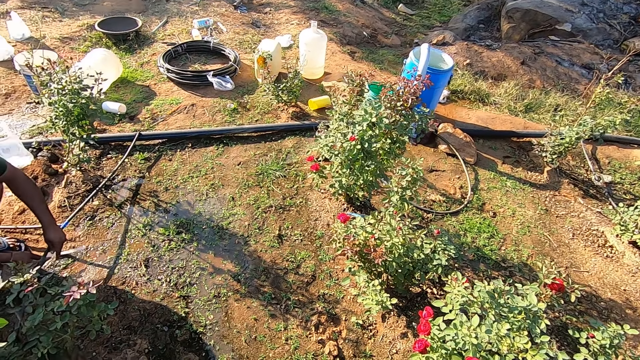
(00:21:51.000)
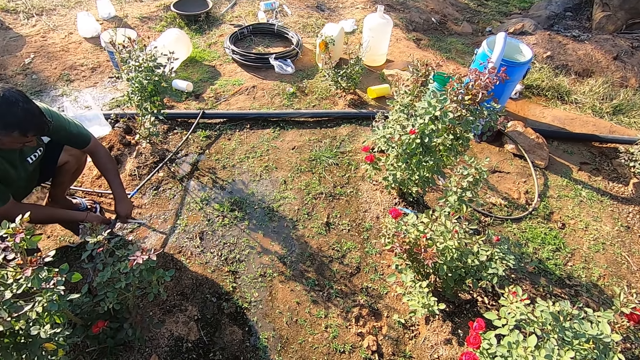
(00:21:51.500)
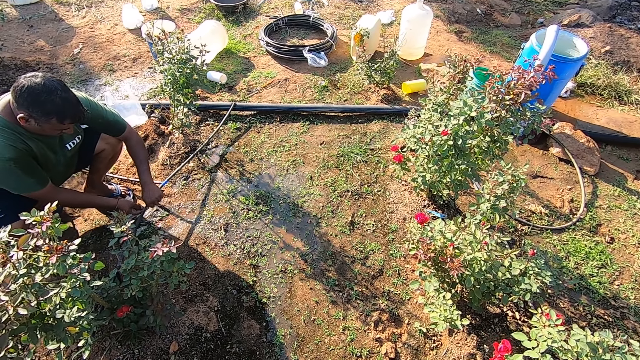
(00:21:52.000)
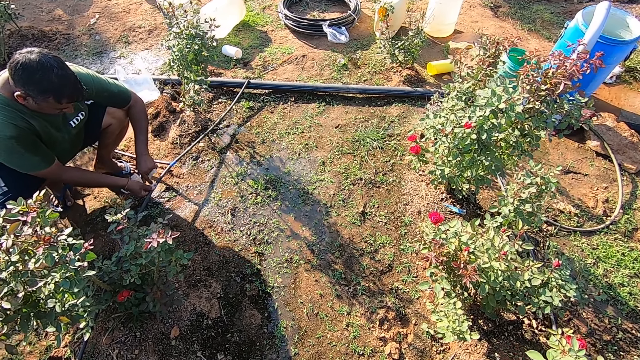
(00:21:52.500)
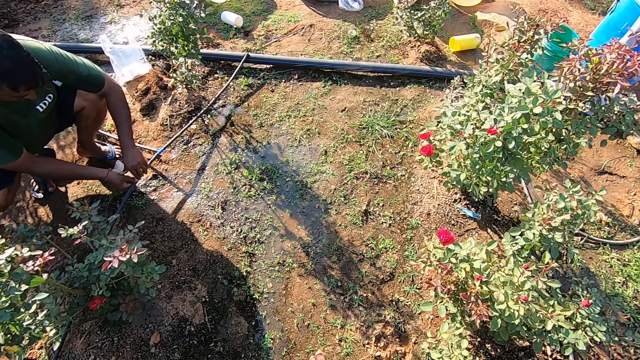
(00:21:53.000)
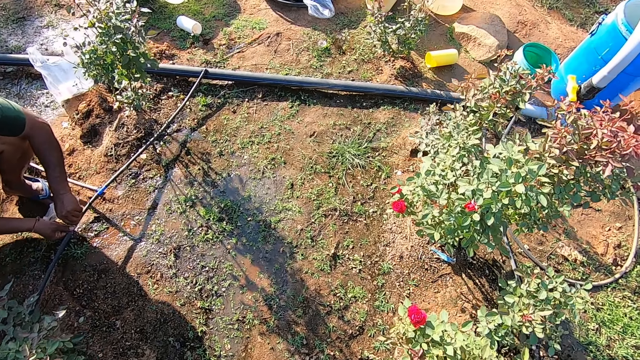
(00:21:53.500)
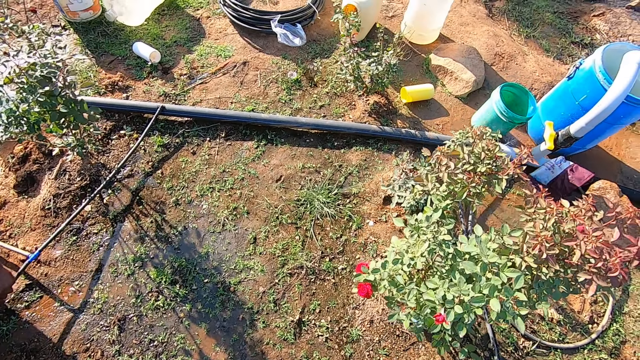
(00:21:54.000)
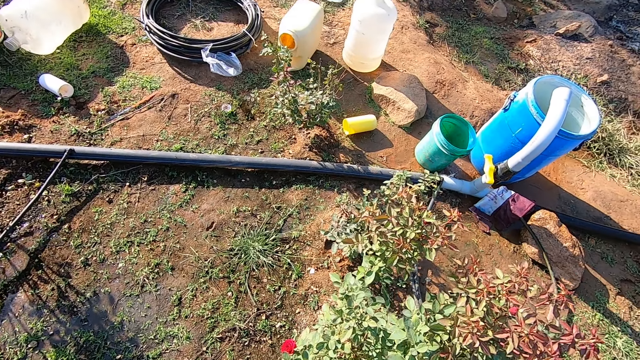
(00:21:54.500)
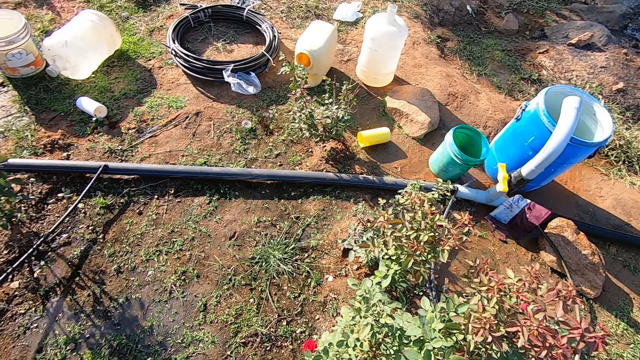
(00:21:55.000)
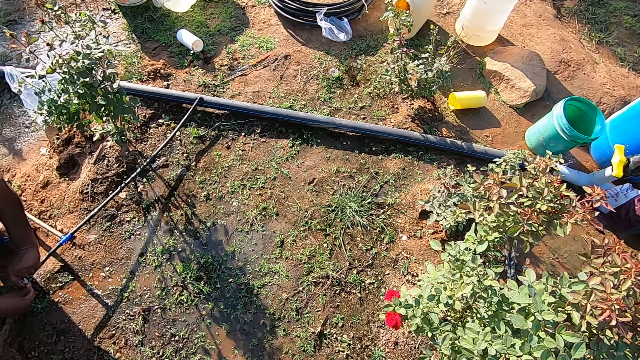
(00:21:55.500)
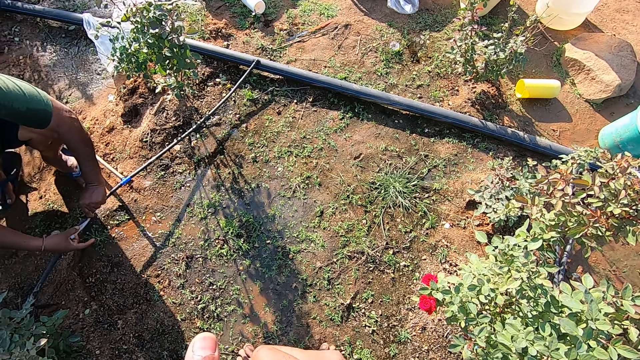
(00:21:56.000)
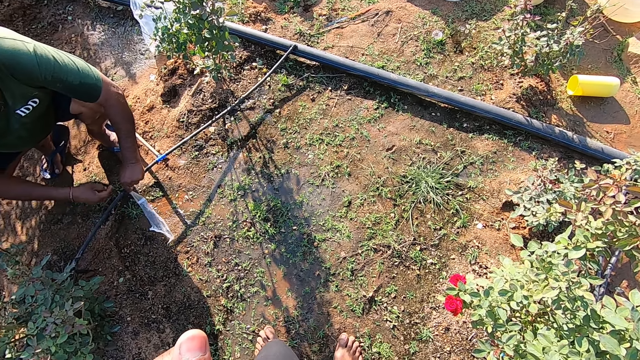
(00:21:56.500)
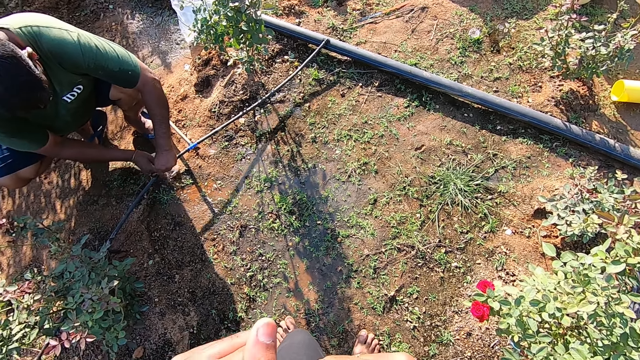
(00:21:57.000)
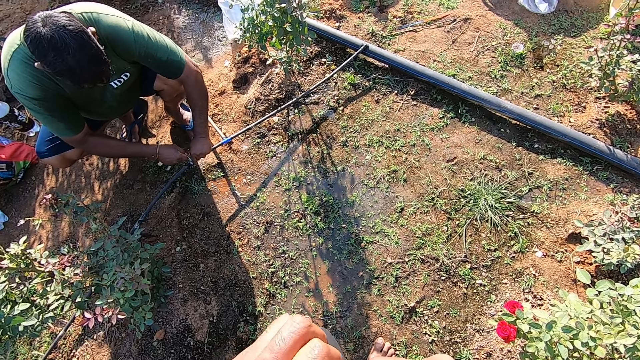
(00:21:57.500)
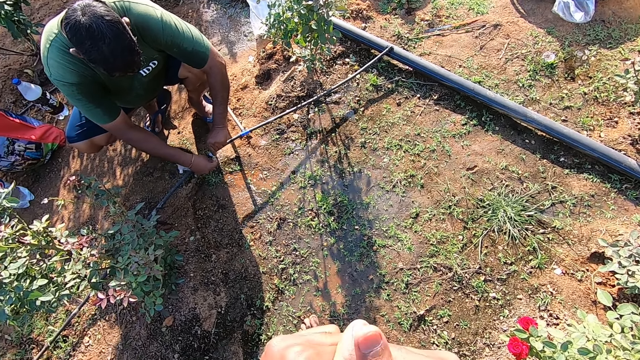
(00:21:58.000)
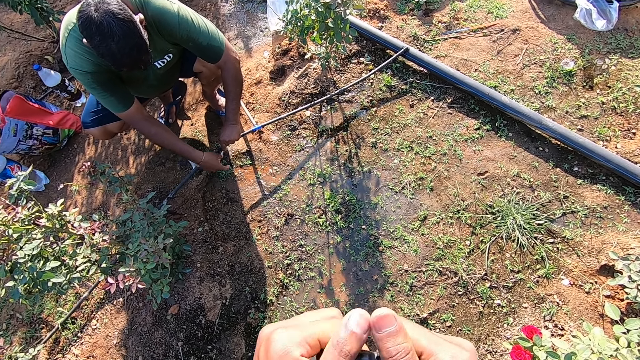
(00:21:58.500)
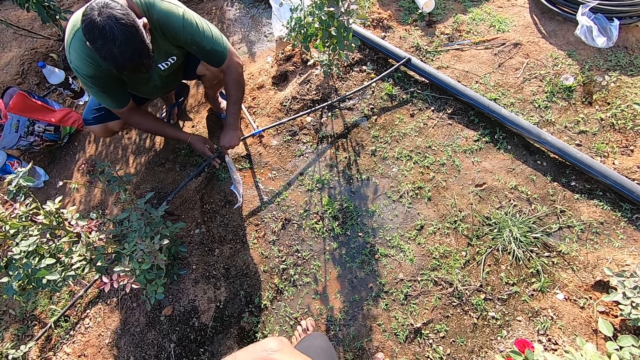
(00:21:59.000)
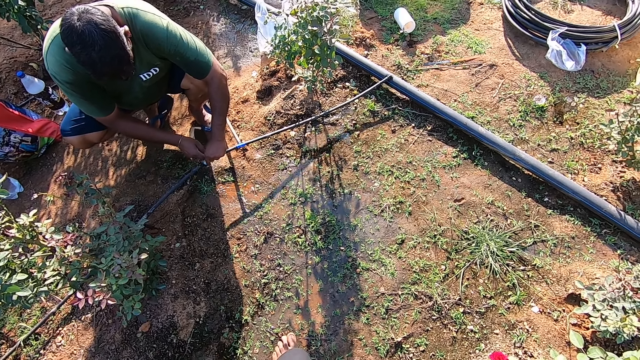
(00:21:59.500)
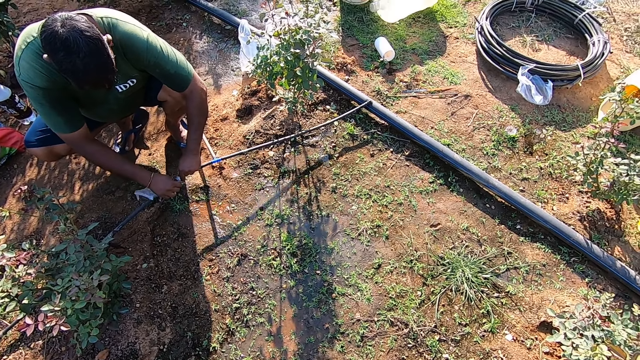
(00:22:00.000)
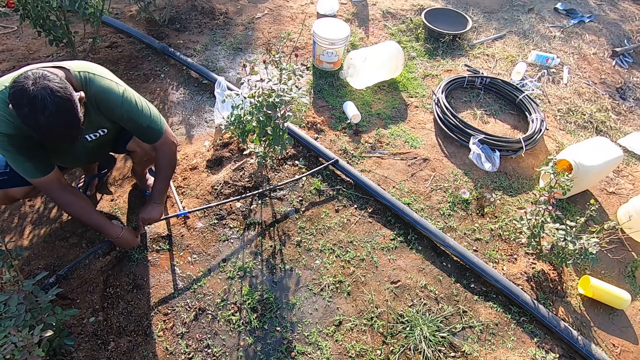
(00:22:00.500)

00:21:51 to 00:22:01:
The man binds a pipe together with a nylon or polythene paper in both hands. The man ties the pipe with the polythene paper again.

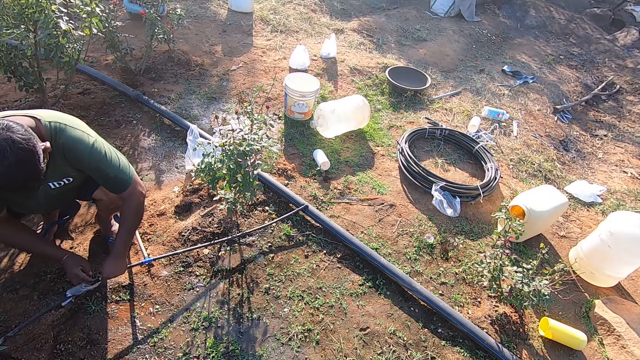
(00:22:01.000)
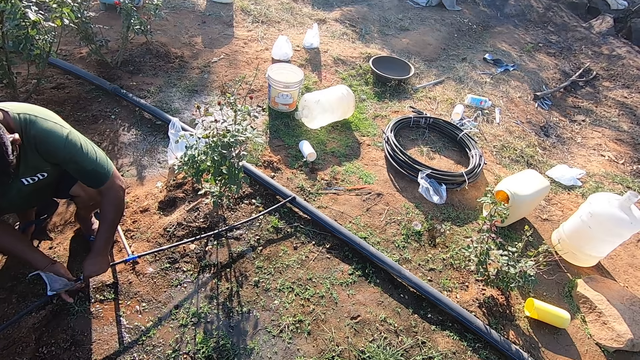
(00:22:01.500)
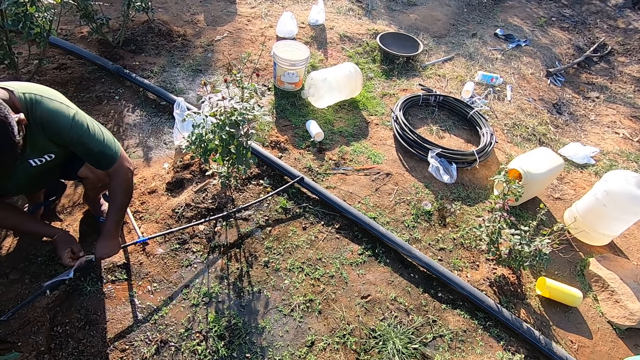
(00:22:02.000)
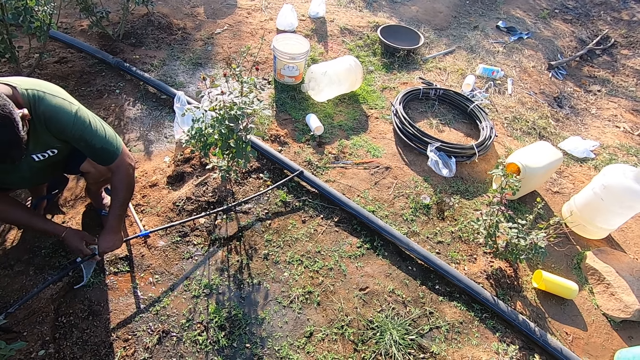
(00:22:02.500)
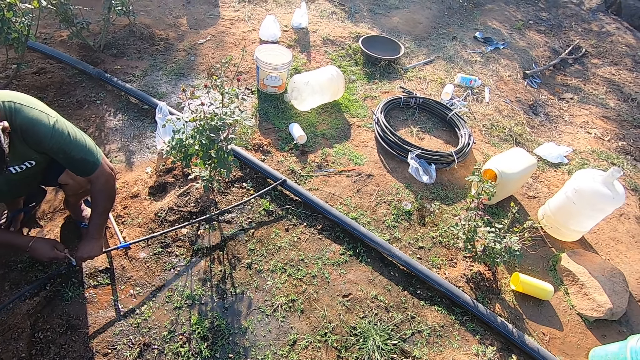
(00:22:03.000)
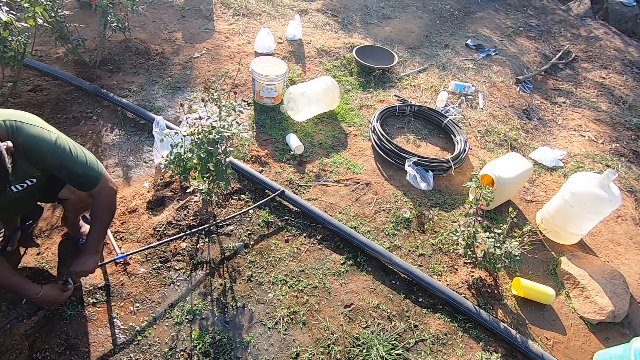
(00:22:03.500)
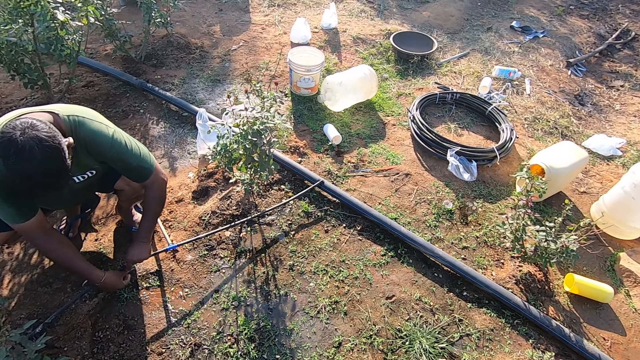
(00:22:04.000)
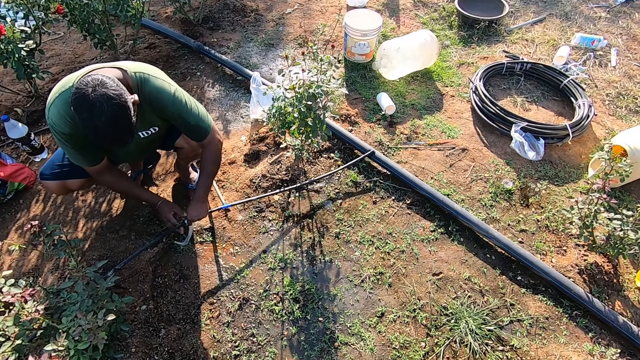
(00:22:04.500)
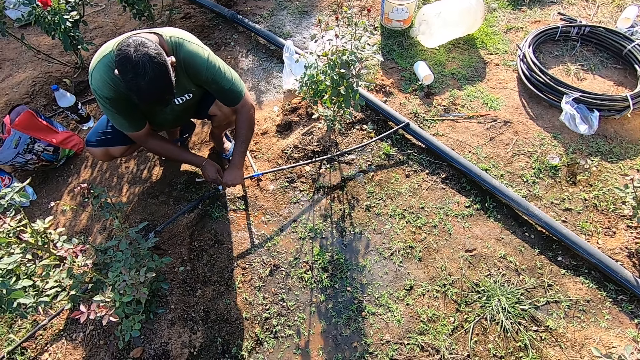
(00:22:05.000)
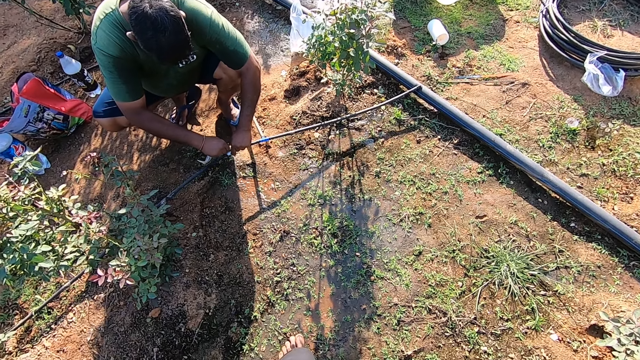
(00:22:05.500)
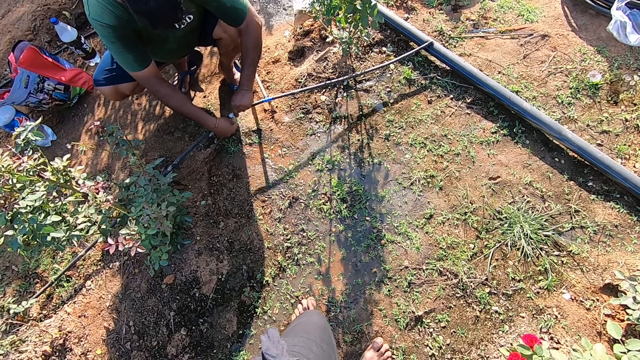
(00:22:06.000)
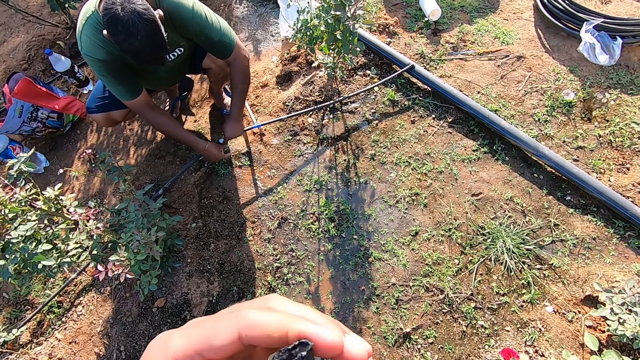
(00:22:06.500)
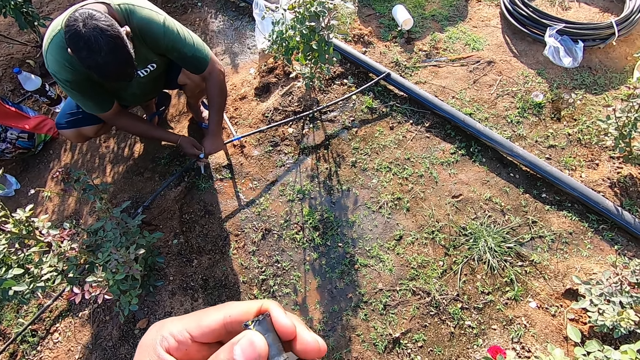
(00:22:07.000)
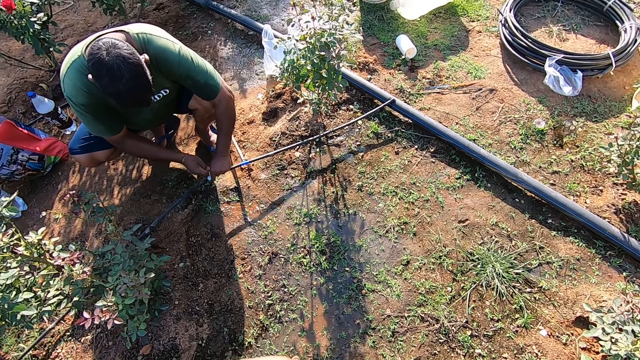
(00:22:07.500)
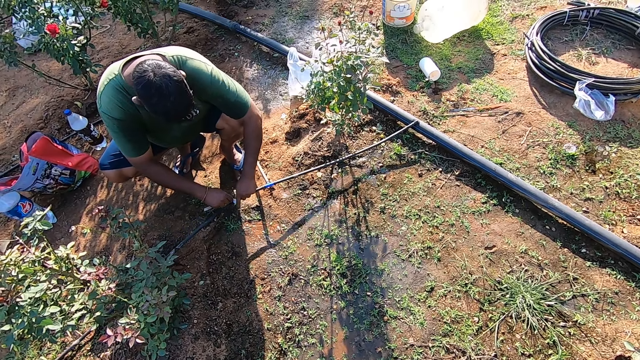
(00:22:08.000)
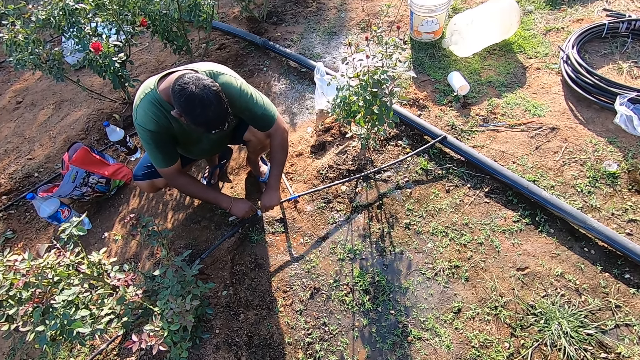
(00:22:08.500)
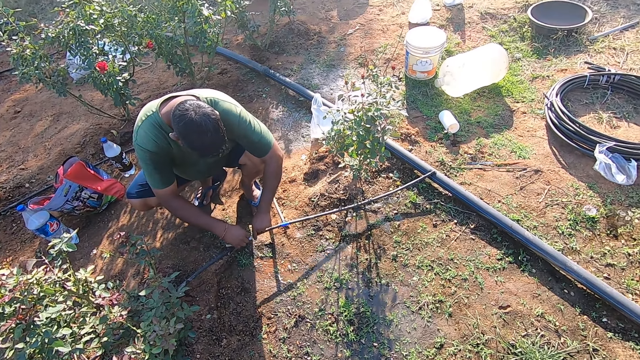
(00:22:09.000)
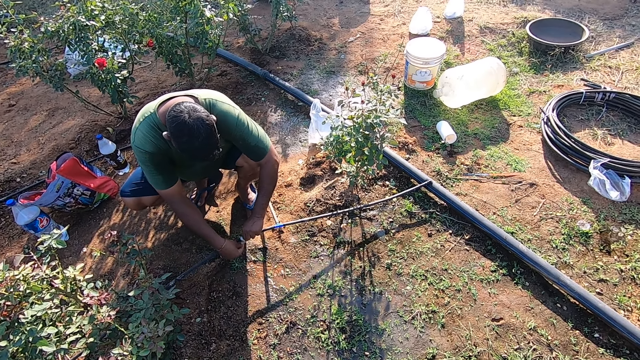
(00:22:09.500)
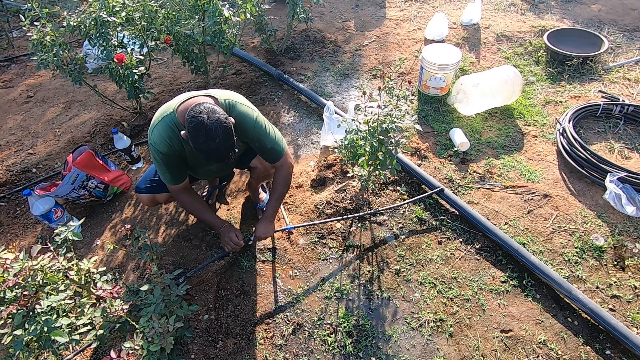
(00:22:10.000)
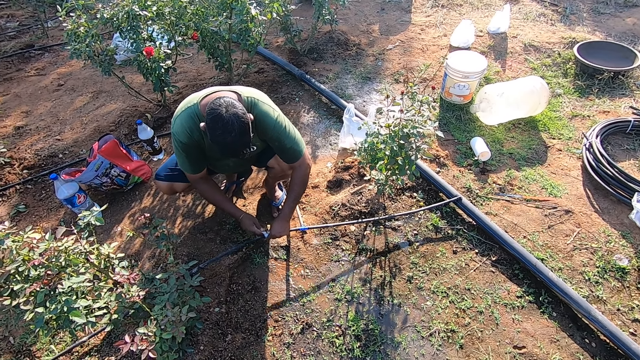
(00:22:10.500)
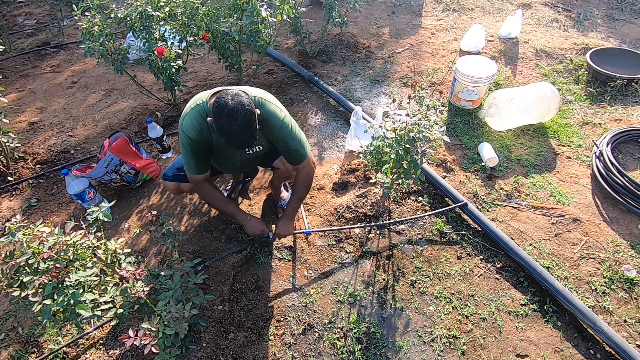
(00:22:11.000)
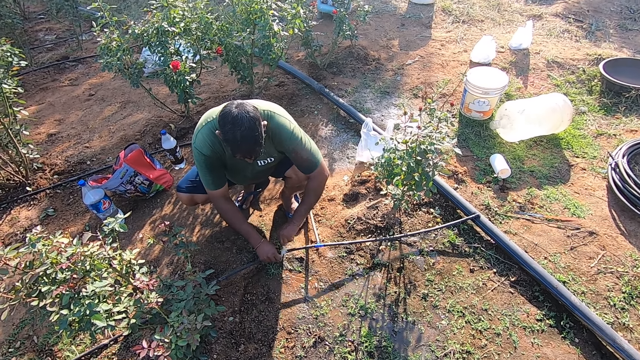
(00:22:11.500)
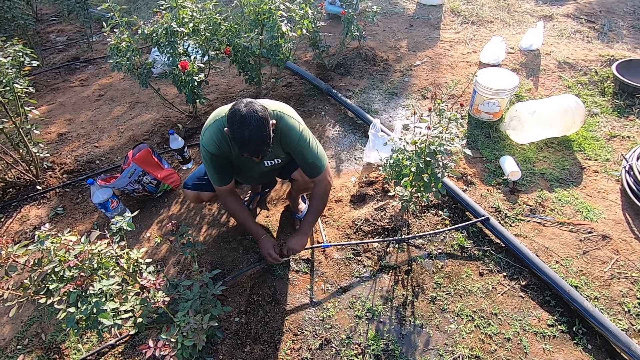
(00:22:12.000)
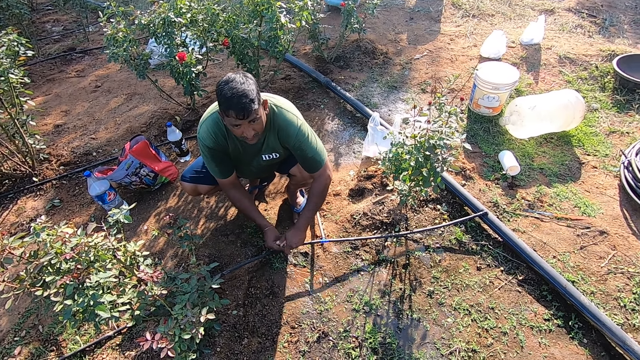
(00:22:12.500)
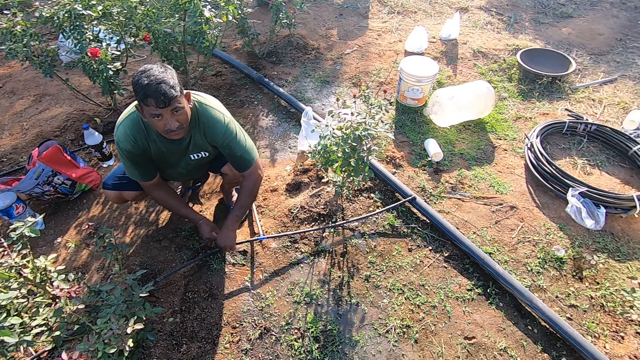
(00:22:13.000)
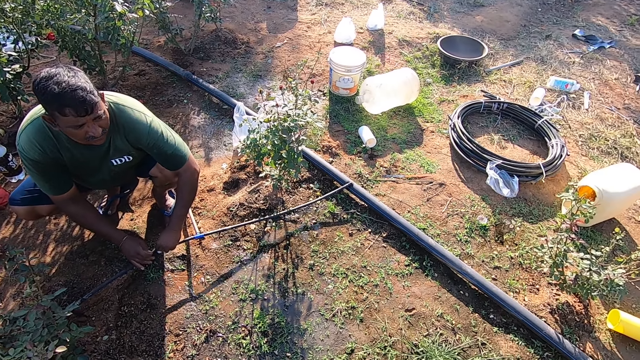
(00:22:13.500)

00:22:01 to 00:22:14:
The man ties the pipe with the polythene paper. The camera wearer holds the pipe in his left hand. He interacts with the man.
